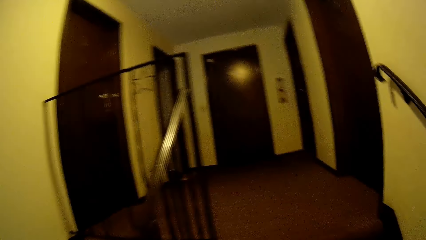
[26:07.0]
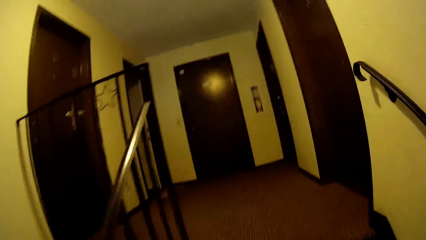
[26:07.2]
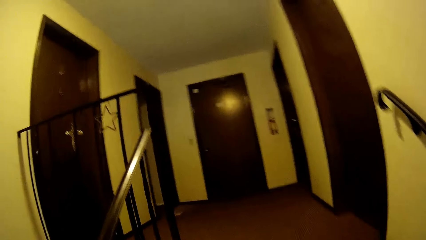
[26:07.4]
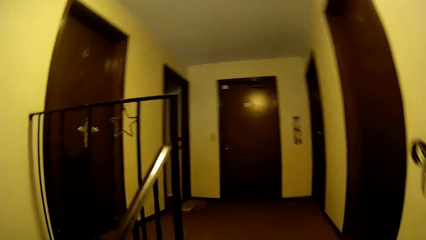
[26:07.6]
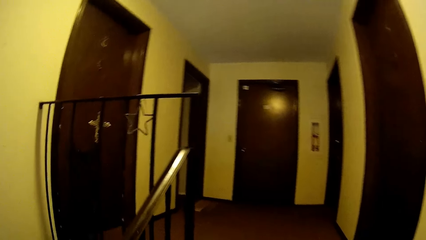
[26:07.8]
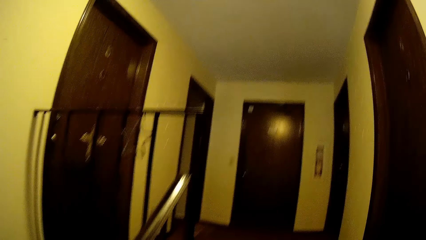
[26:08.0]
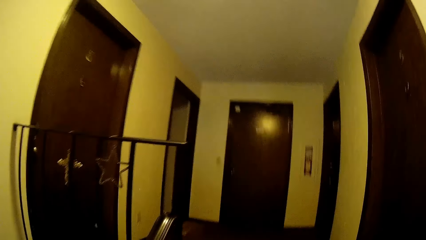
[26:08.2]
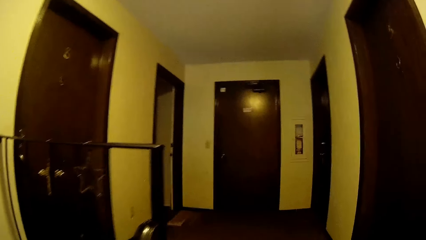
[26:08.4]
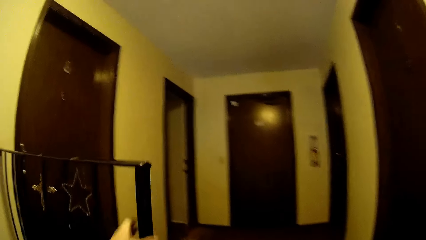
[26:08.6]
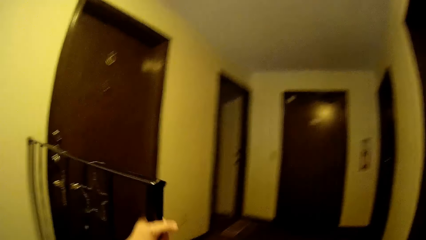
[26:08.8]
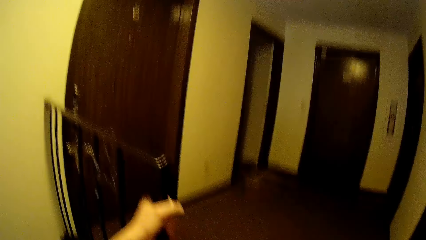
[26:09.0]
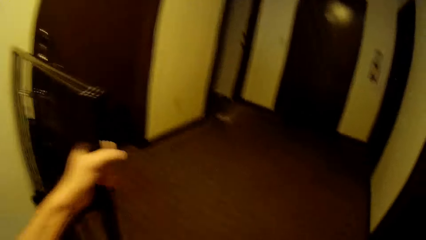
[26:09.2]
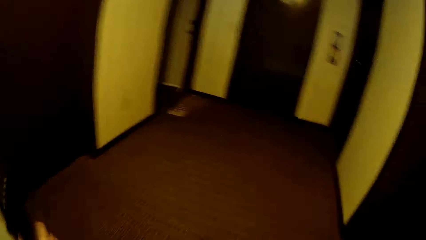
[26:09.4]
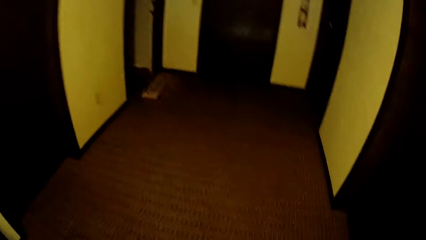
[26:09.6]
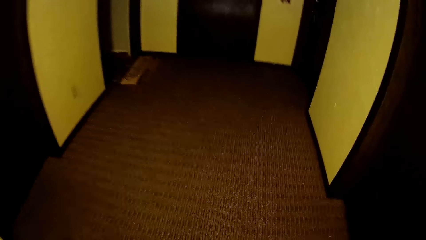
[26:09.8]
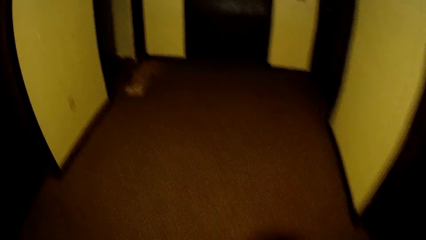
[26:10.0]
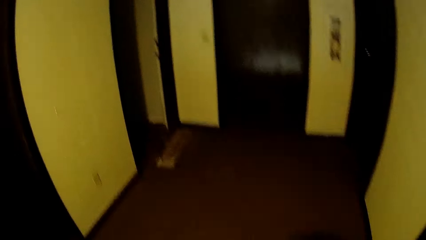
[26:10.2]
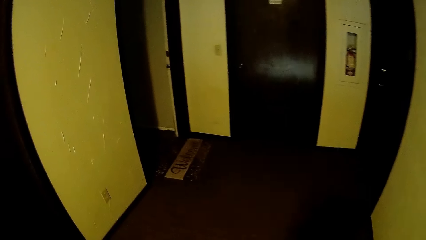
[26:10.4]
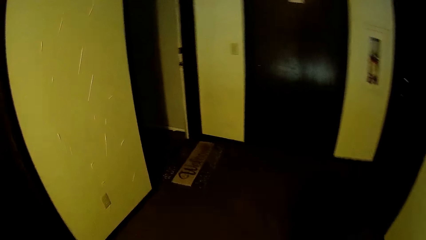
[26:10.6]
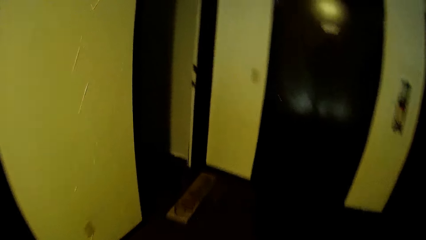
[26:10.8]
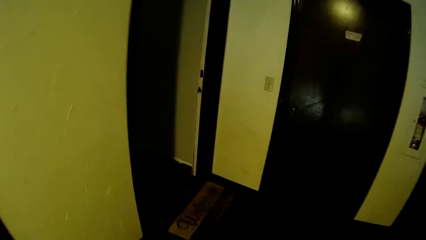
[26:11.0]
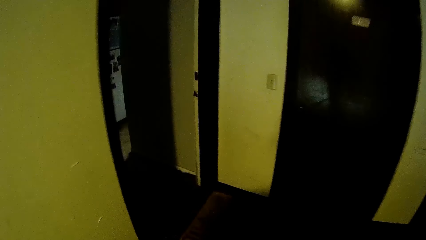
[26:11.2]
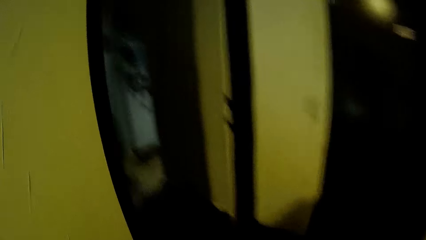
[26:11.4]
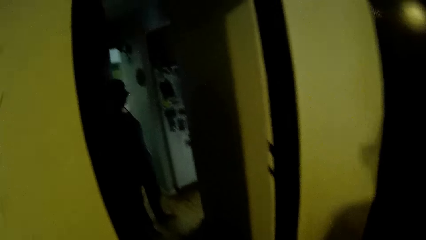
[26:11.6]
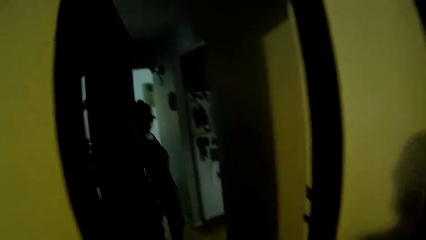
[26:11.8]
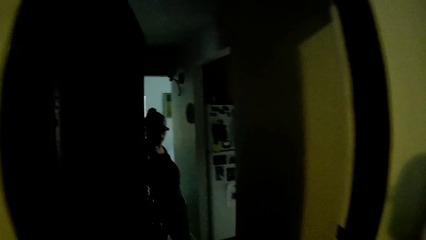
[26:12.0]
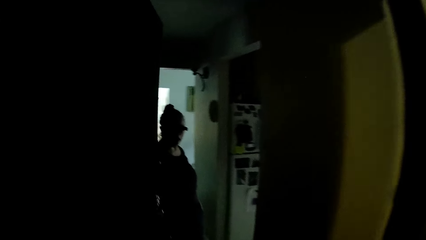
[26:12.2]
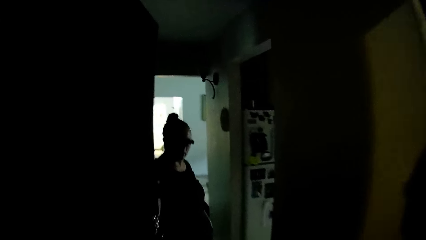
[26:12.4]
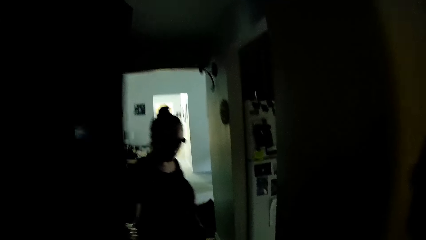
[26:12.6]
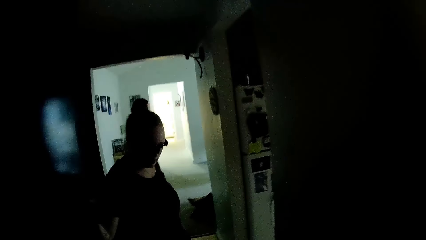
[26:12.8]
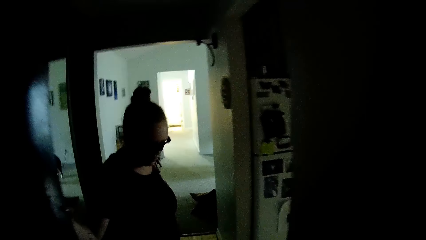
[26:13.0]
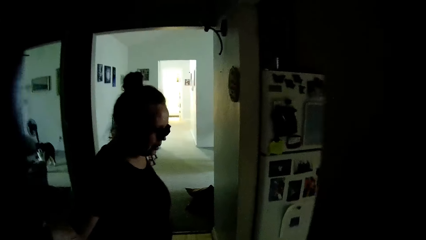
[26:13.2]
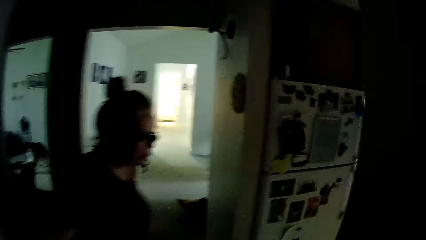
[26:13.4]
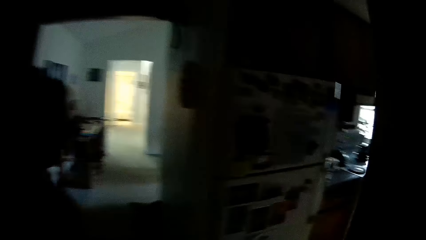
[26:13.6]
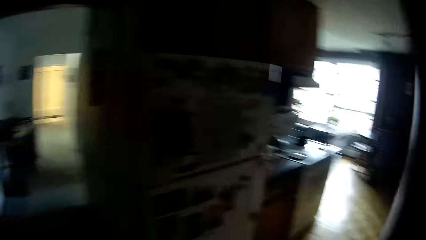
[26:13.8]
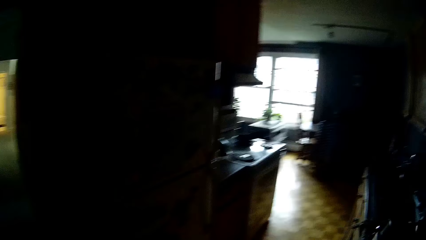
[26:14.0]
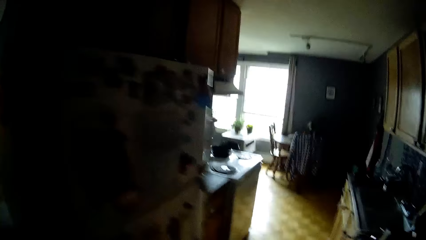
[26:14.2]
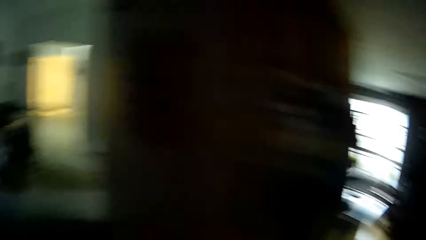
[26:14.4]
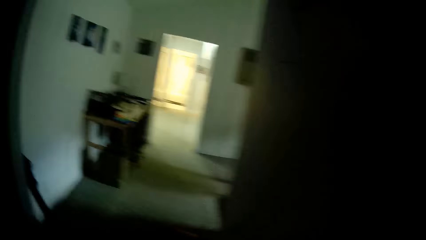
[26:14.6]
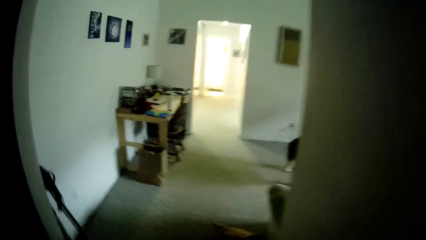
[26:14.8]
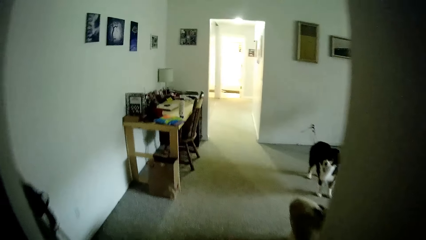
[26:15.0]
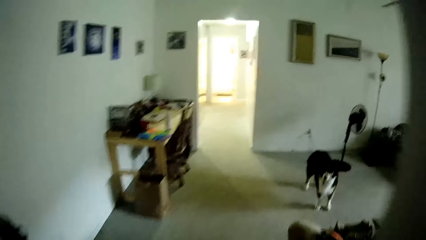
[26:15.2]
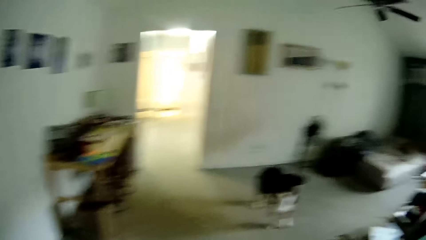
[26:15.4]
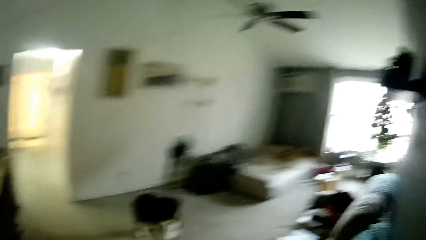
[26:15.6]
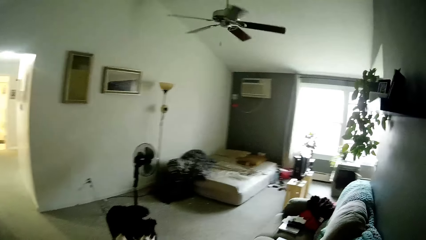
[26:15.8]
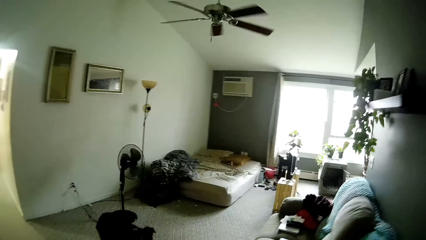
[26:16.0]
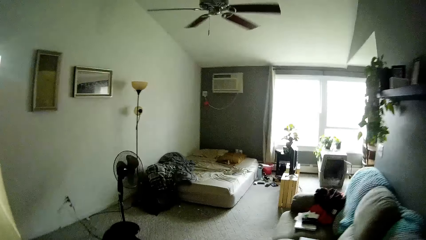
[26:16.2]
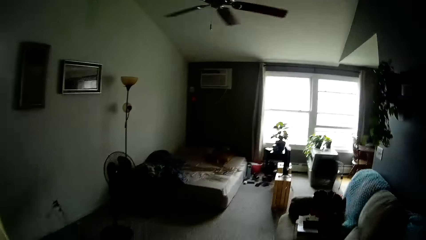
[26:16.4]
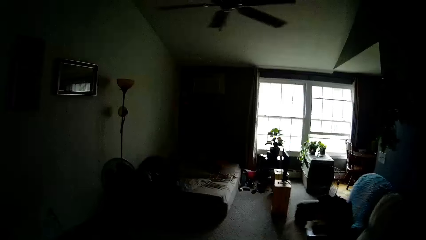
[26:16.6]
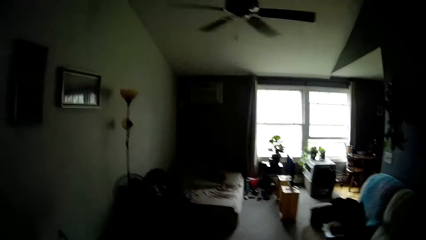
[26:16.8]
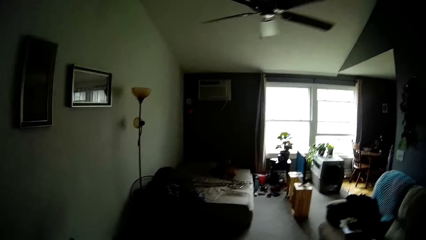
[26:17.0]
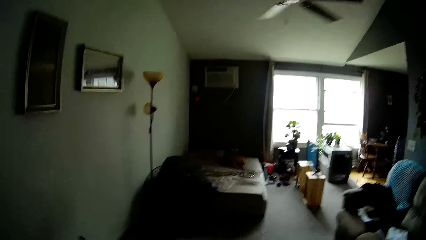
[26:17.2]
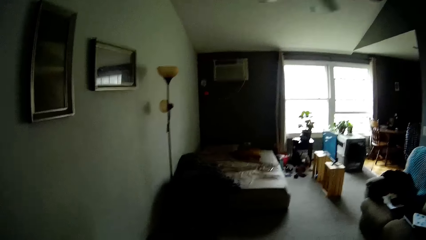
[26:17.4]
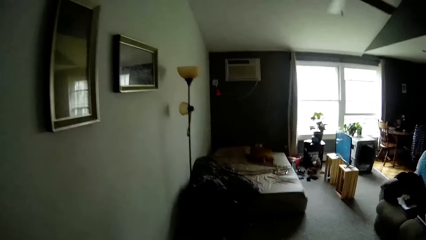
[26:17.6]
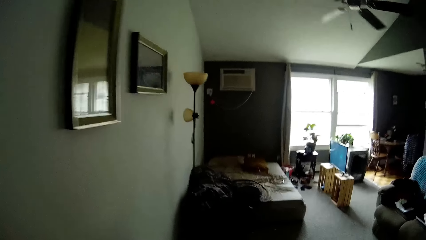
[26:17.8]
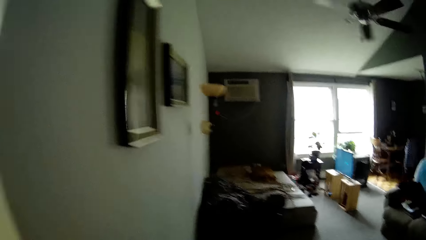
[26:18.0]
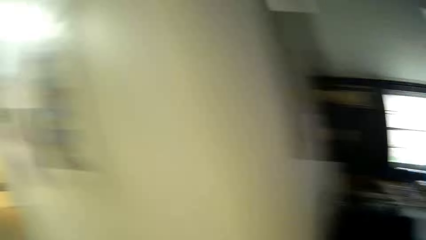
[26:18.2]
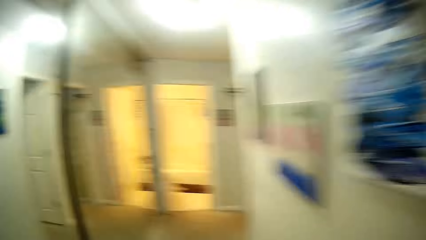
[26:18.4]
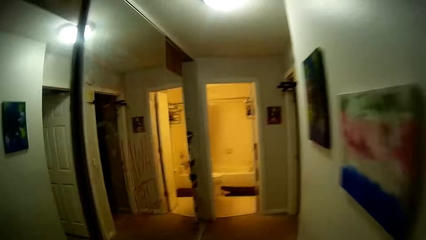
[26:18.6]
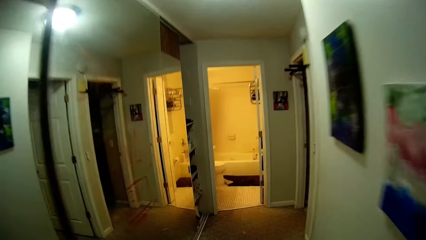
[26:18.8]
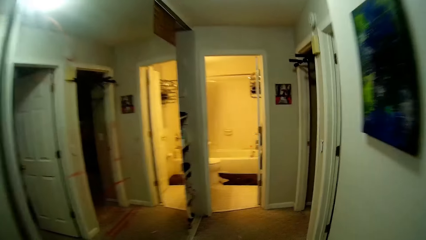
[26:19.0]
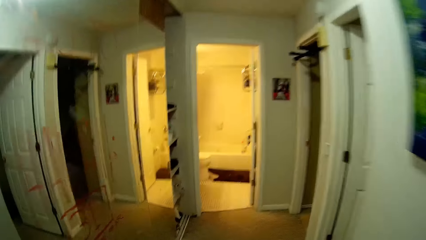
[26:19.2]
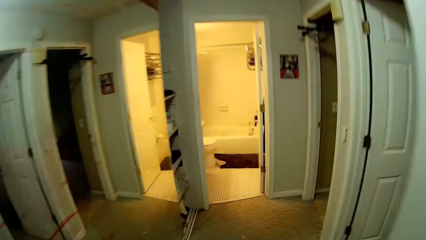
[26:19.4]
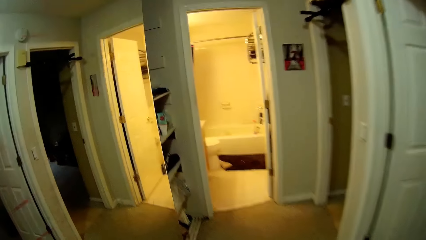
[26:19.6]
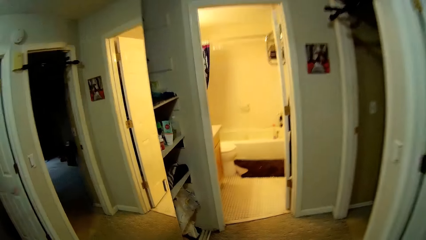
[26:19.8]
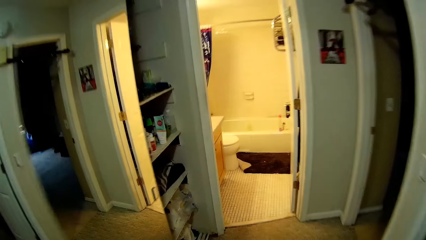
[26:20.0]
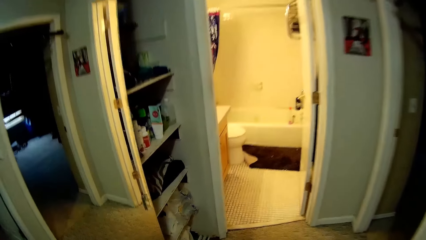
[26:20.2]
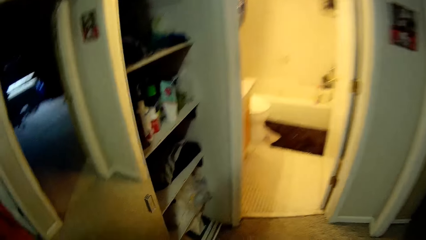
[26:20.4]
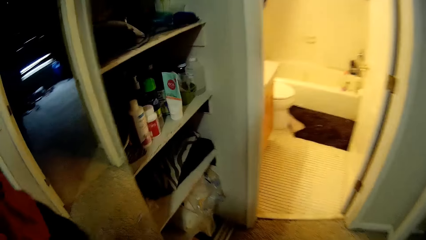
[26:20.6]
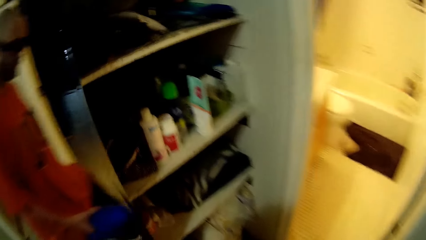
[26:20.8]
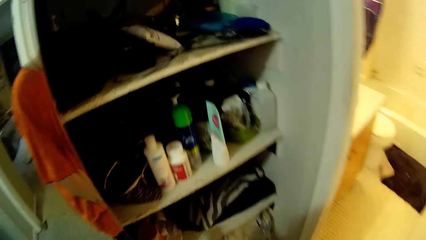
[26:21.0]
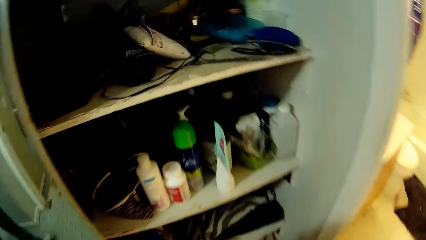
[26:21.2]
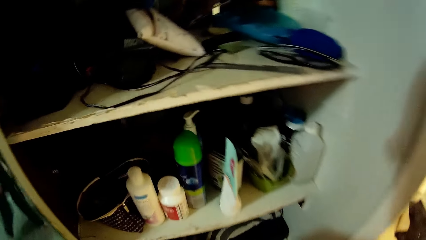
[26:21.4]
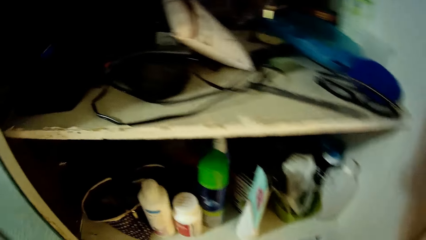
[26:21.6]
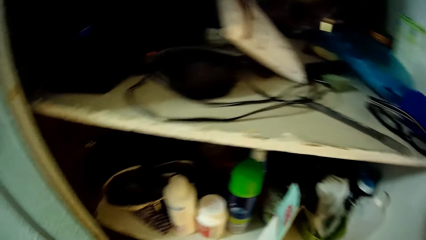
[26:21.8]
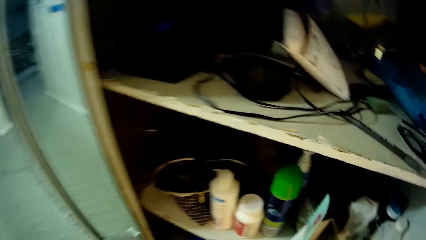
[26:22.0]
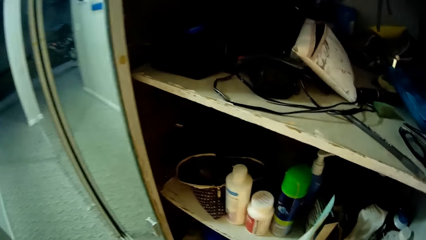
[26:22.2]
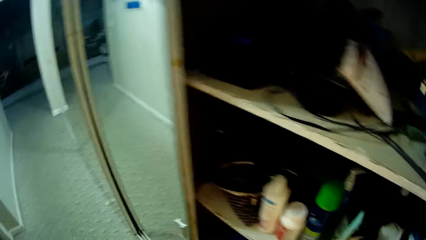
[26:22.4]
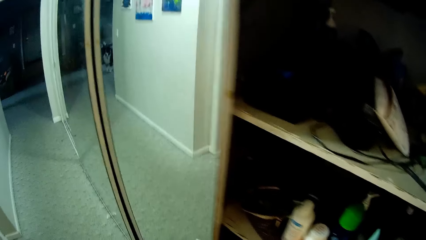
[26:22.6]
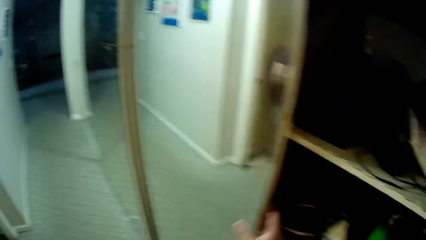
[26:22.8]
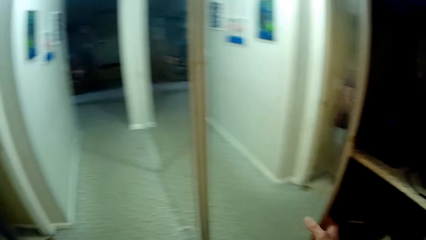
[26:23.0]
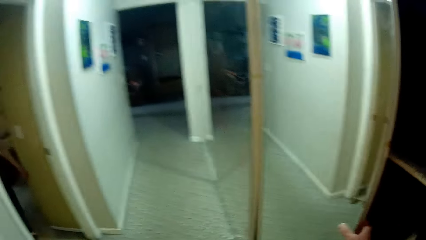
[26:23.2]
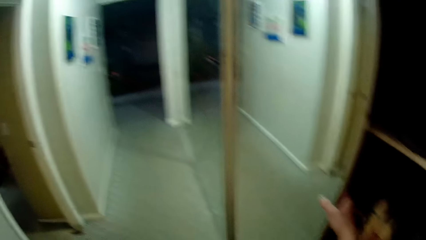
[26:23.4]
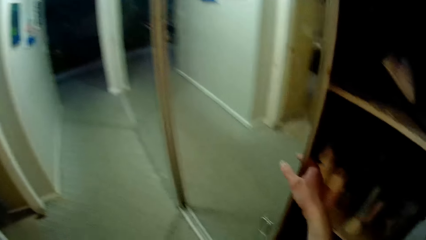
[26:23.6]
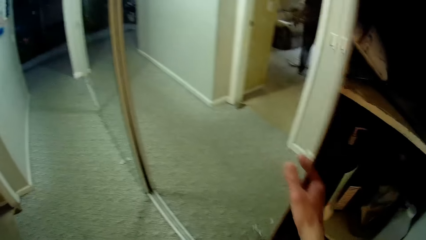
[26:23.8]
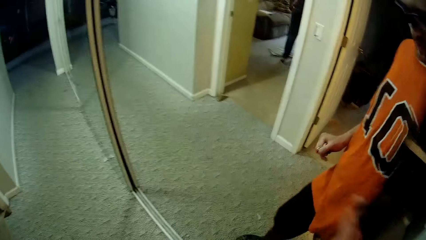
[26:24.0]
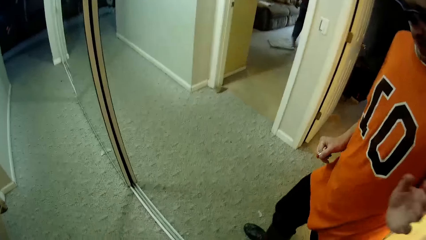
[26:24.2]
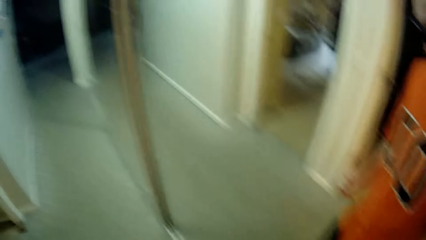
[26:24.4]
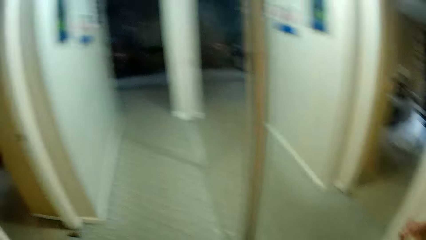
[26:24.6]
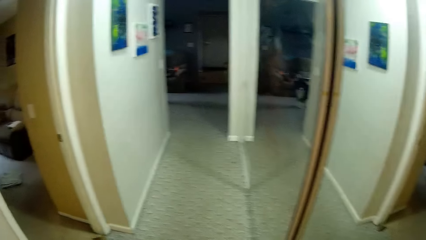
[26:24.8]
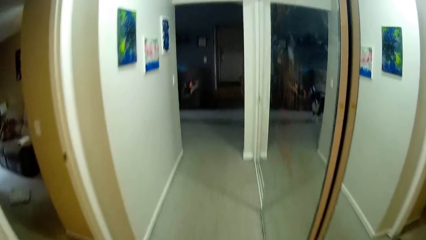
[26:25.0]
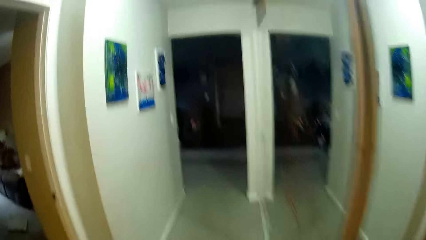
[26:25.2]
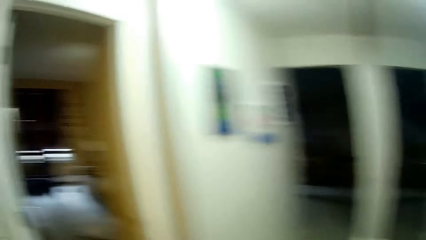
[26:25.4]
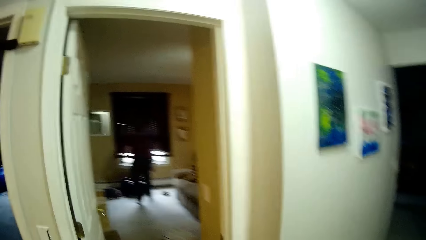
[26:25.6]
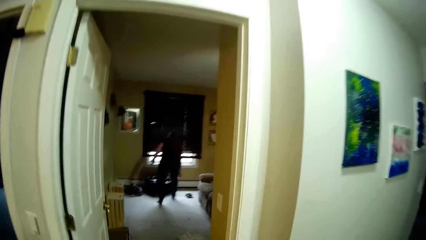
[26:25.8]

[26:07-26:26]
The camera wearer holds the stairs frame with his left hand. He walks past the woman. The woman interacts with the camera wearer. The camera wearer walks in the room. He closes a shelf with his left hand.
